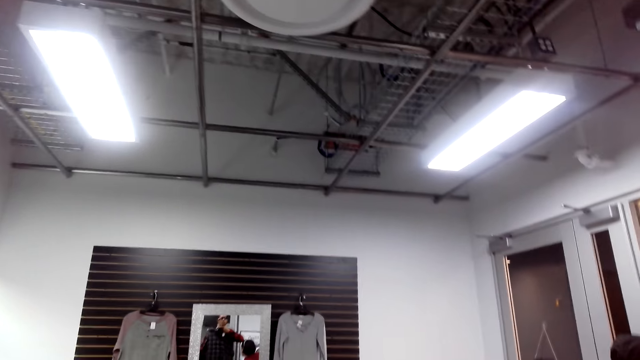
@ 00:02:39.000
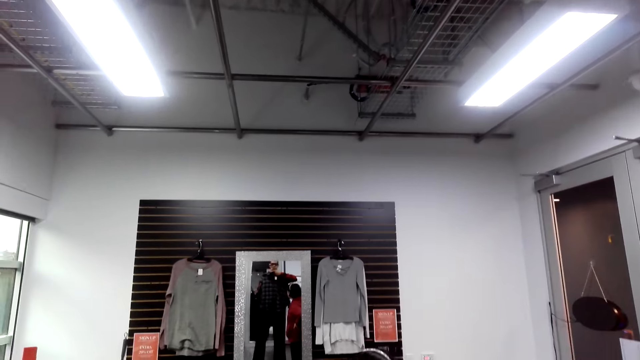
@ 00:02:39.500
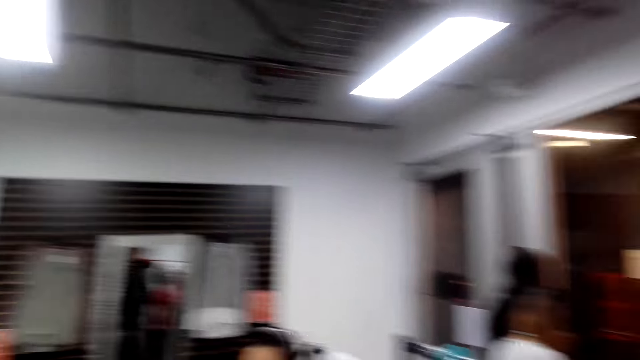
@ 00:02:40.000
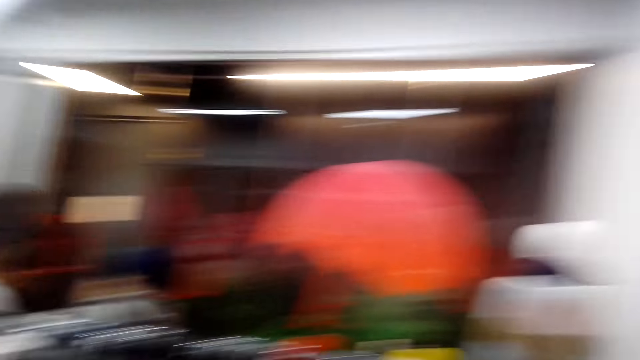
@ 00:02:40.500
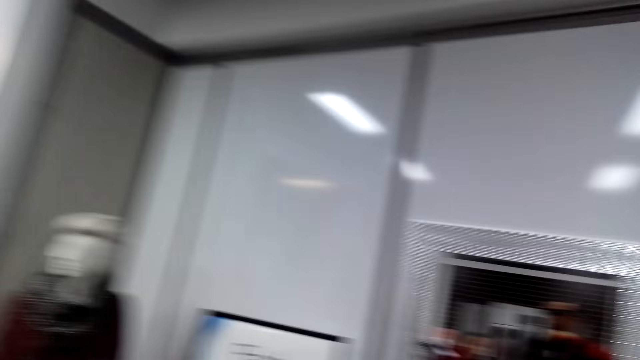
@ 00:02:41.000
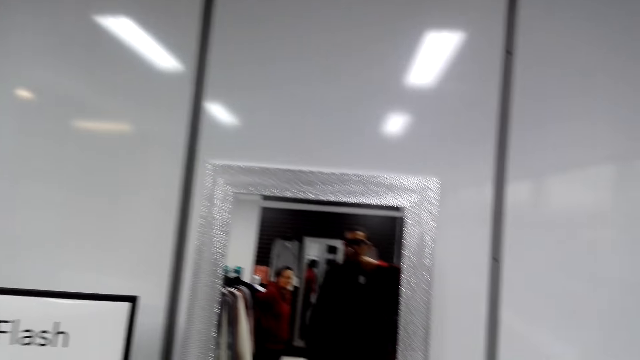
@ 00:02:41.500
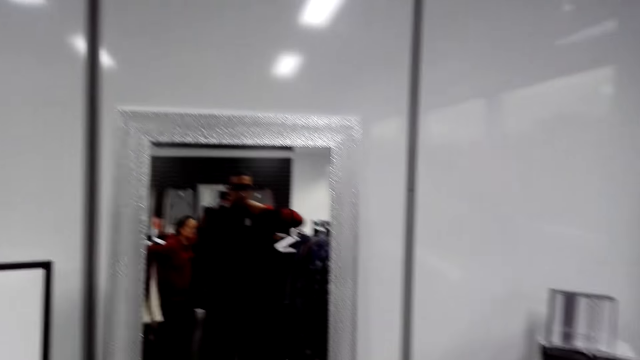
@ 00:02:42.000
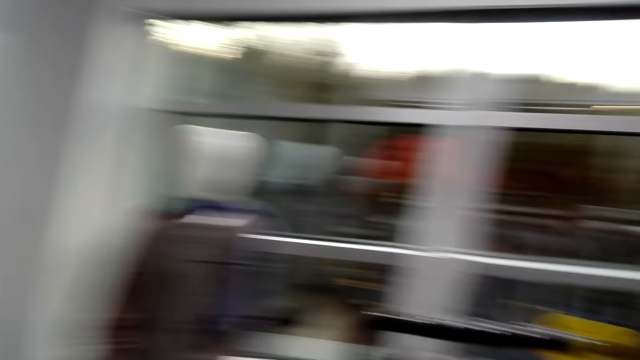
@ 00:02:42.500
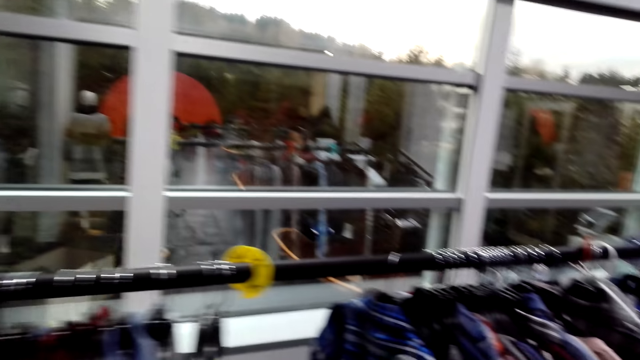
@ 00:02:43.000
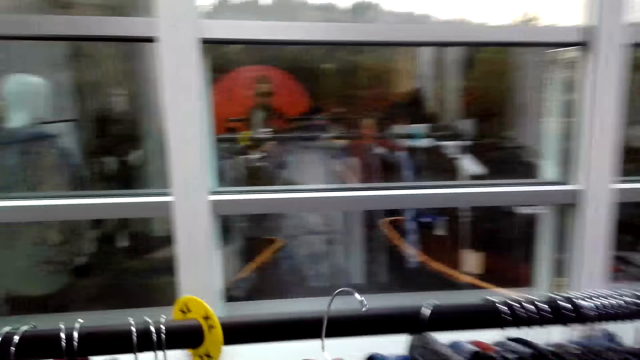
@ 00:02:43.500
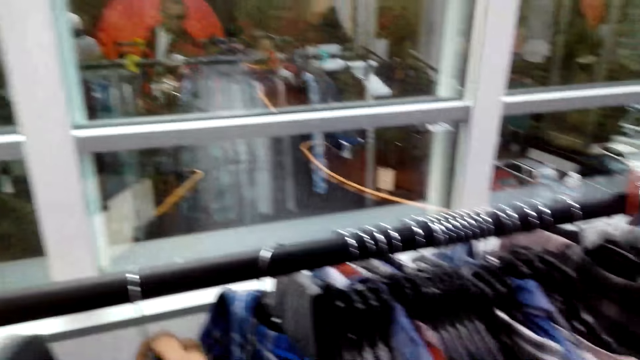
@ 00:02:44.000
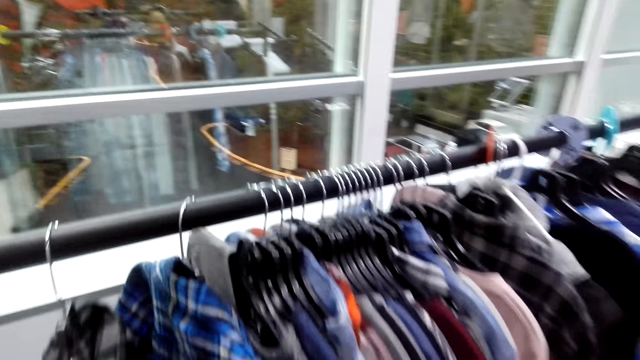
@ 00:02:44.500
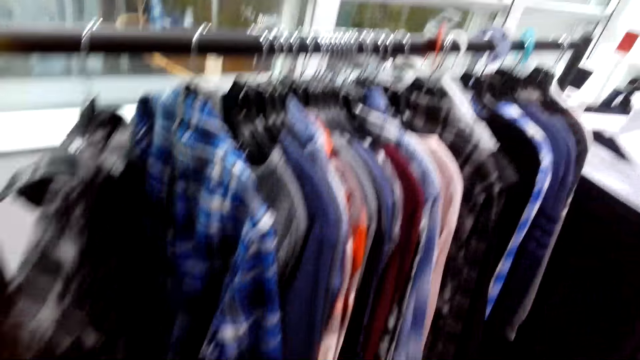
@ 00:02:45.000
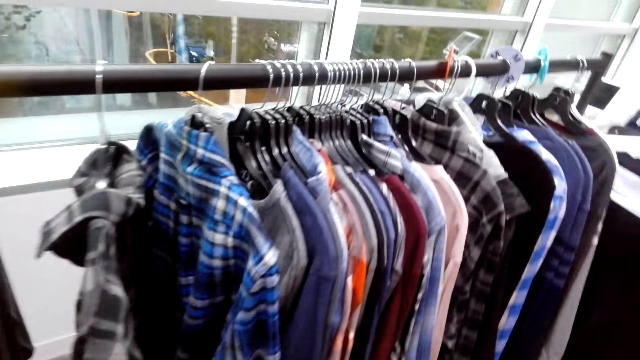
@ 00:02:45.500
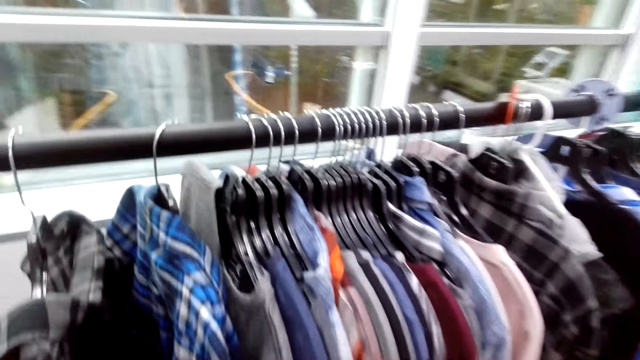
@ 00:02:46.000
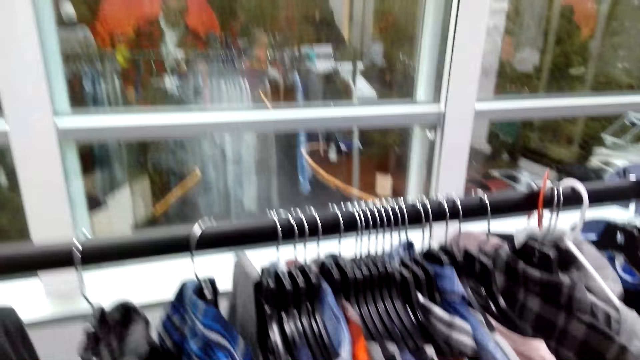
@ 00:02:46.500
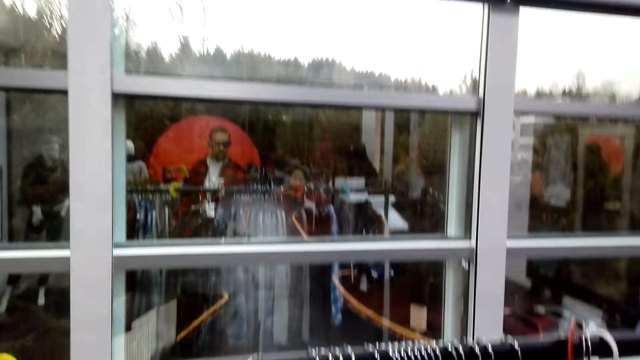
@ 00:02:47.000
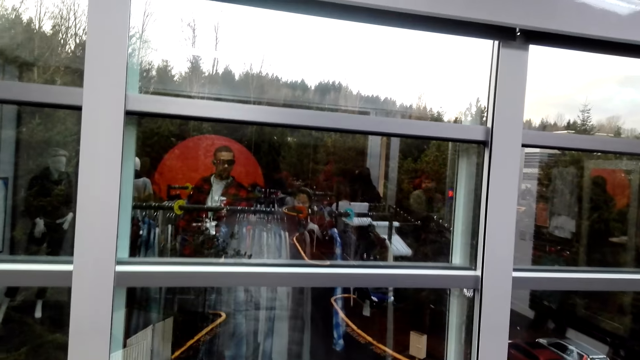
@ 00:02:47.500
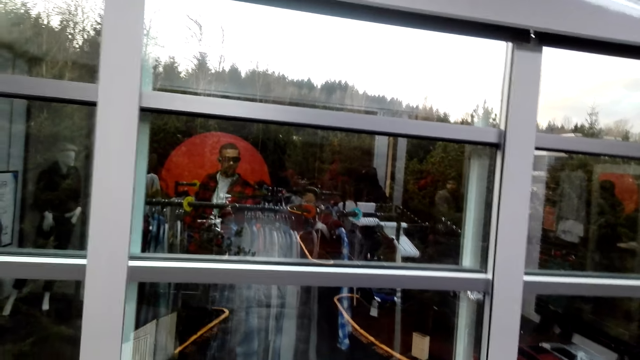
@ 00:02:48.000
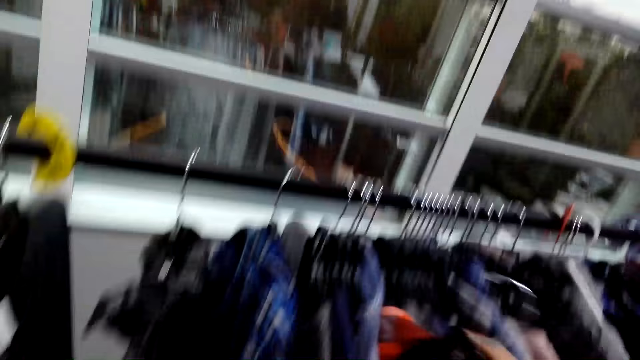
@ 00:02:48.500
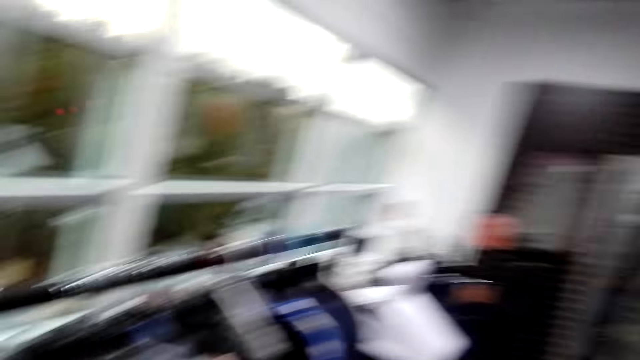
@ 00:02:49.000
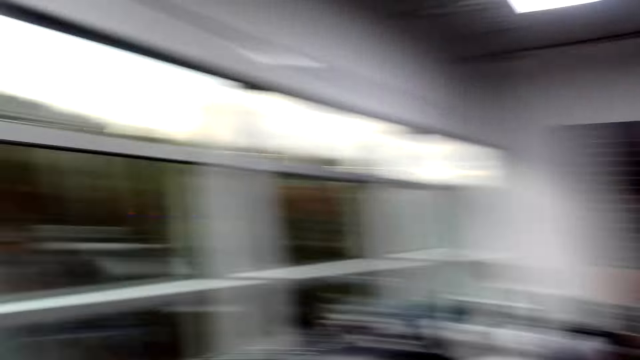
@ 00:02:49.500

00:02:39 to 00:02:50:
The camera wearer stares around the shop. They hang the shirt on the stand. They stare around the shop.

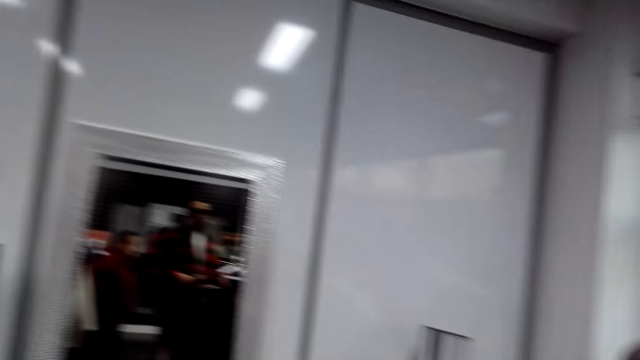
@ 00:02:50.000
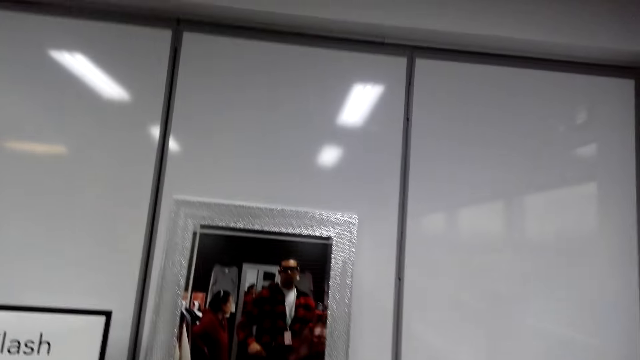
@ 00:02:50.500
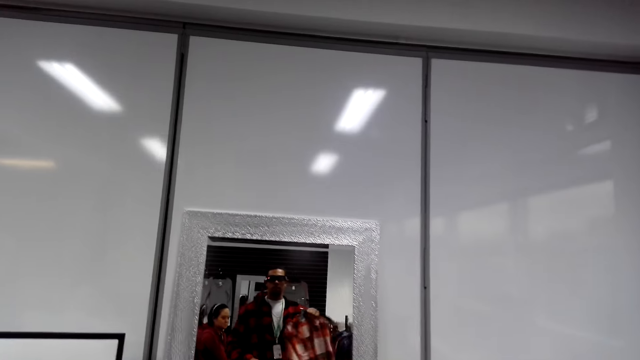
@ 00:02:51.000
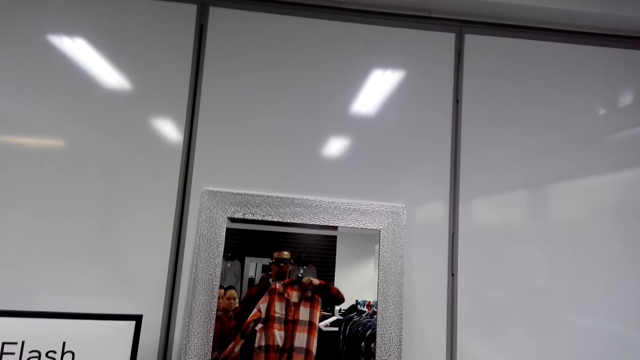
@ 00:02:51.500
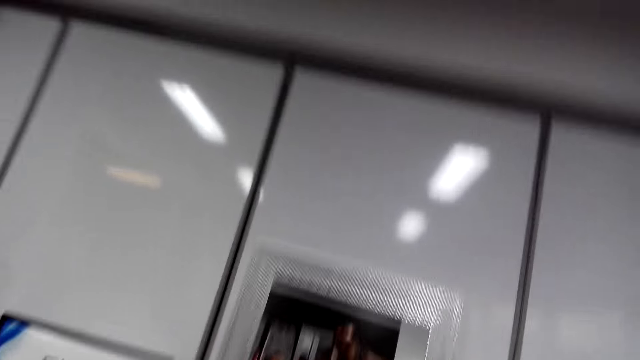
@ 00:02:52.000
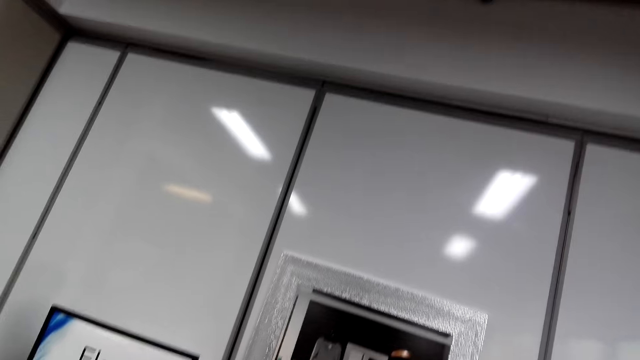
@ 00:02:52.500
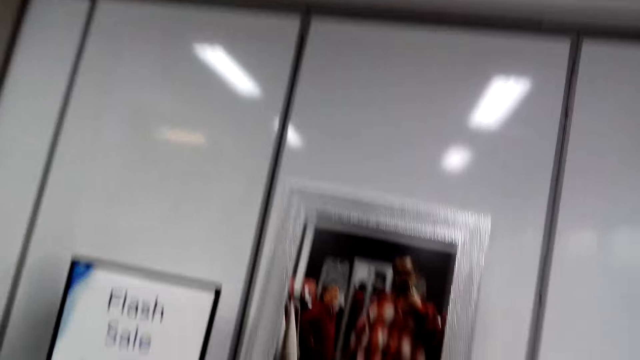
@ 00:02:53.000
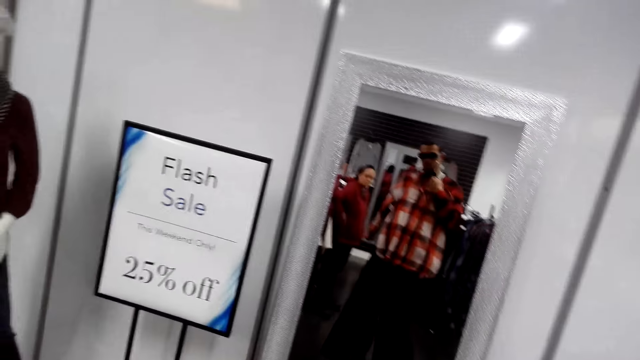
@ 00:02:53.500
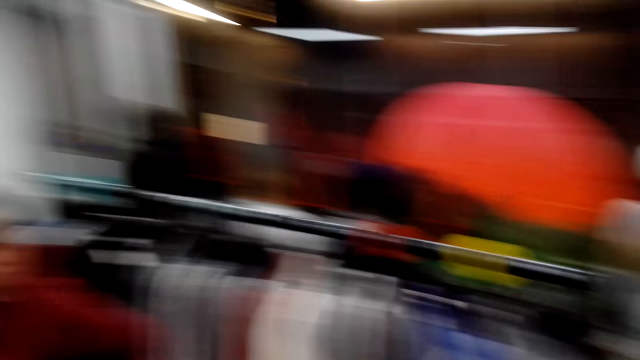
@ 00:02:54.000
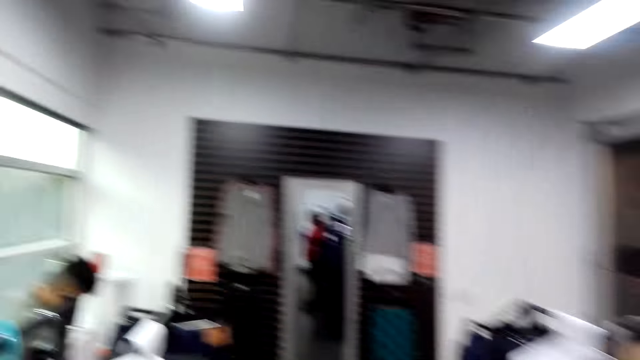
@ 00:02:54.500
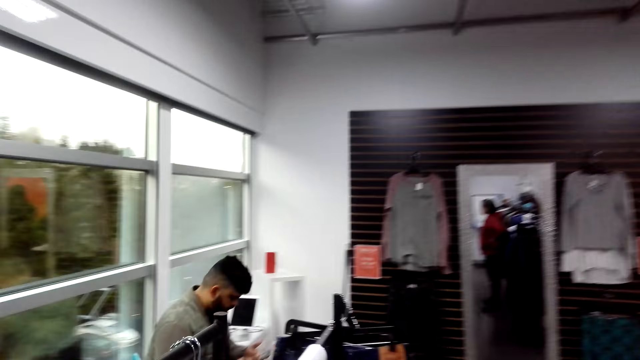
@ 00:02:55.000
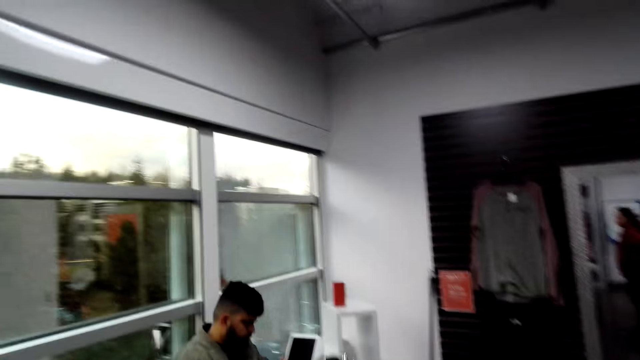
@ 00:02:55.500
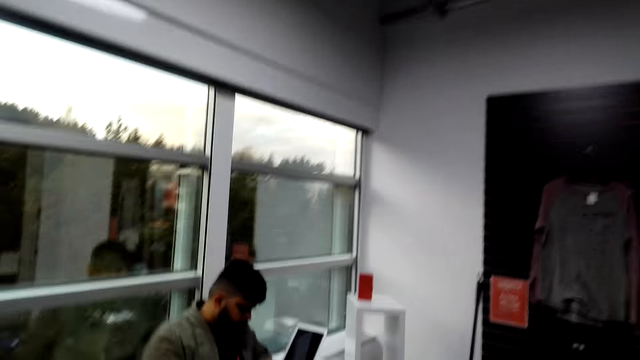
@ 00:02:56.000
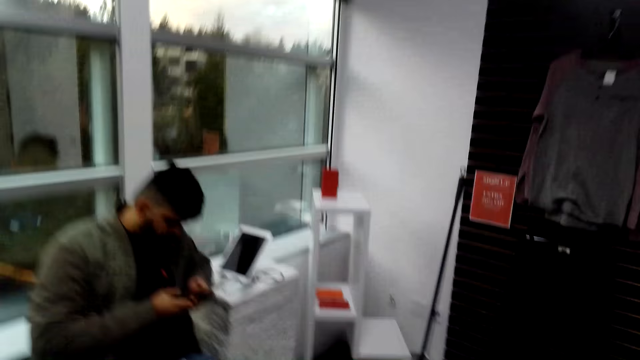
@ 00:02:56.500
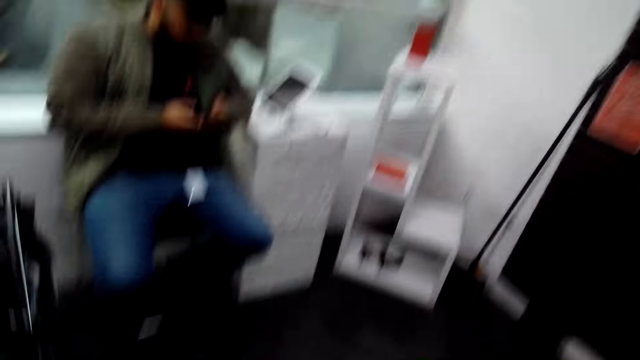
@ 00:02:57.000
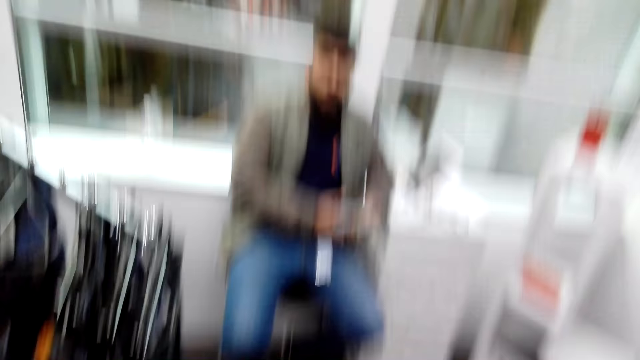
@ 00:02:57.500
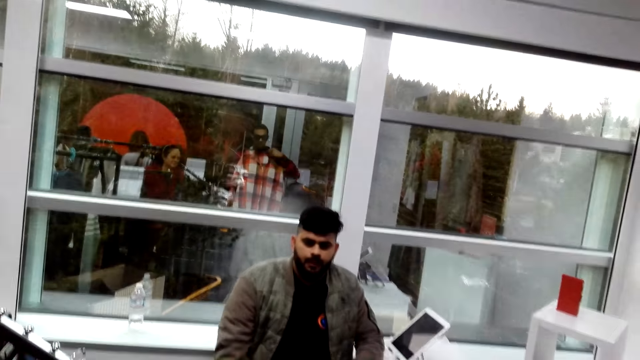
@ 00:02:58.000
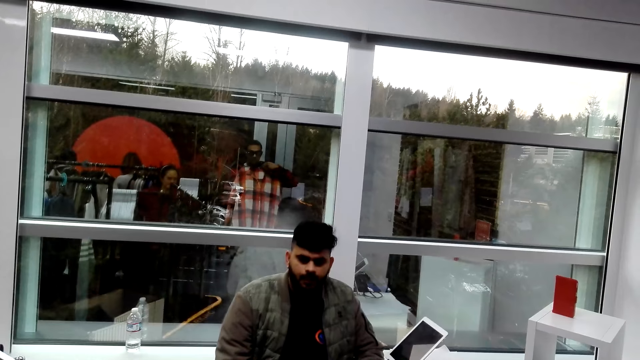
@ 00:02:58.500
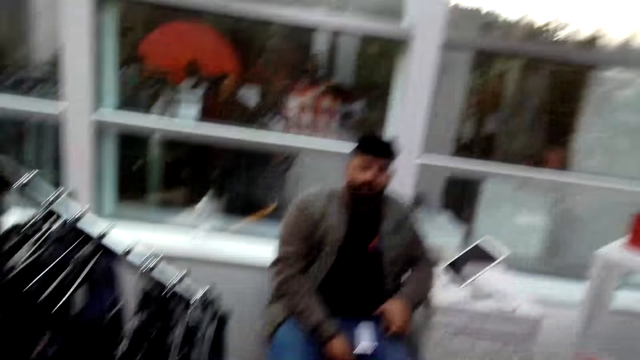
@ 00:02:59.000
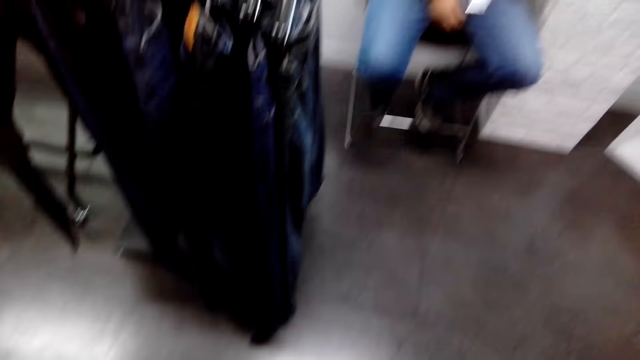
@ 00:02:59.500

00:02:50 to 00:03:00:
The camera wearer stares at the mirror. They stare around the shop. They talk to a man.
